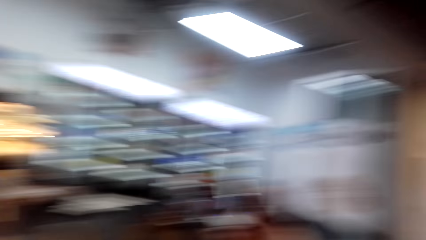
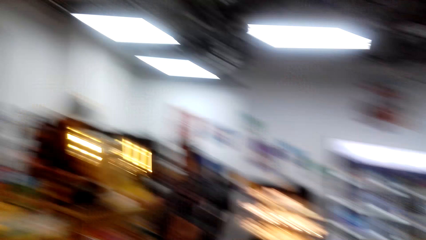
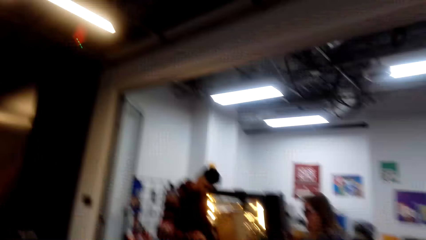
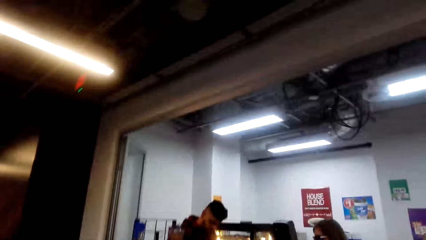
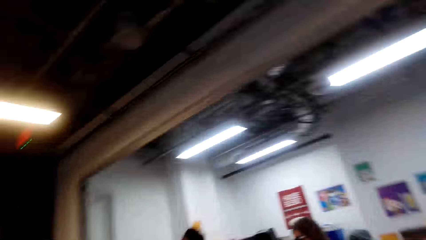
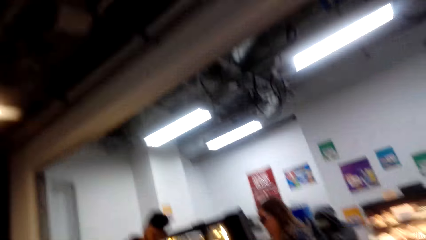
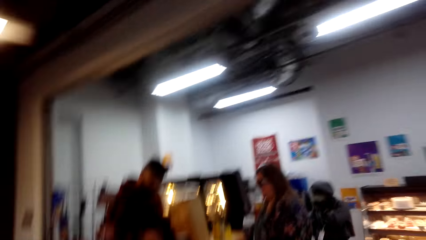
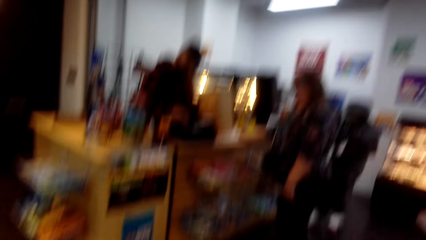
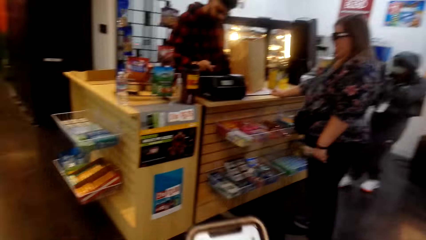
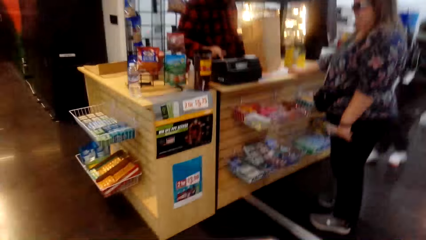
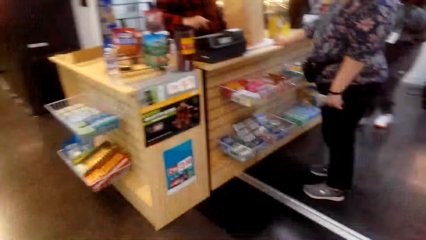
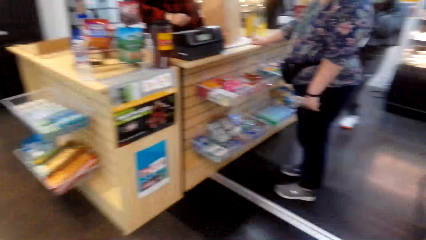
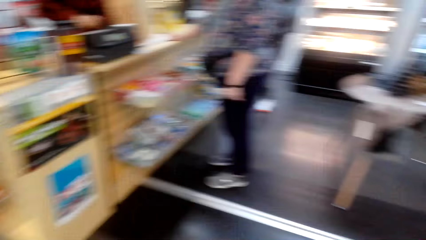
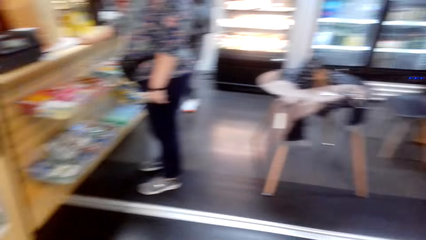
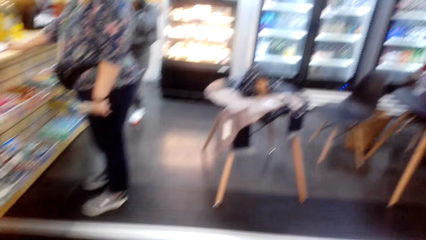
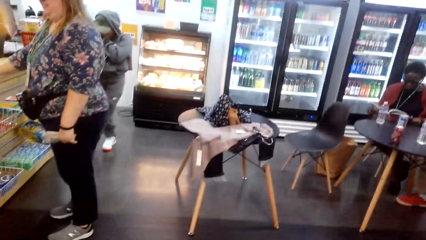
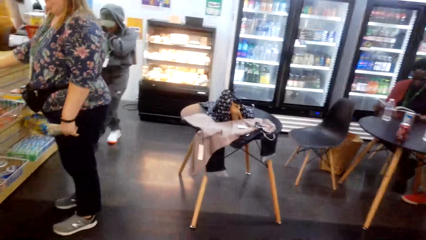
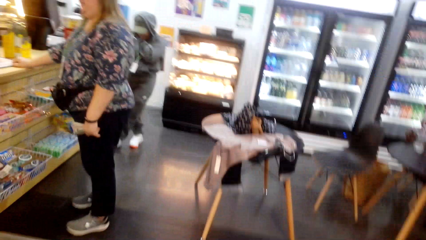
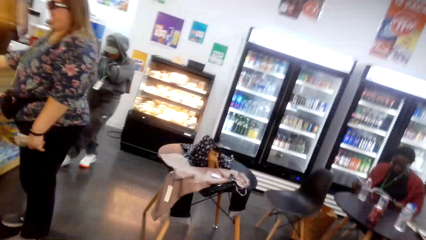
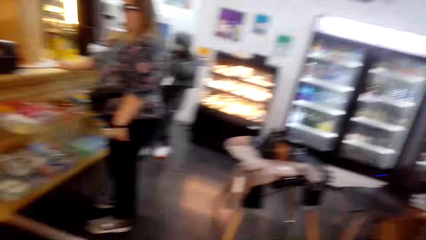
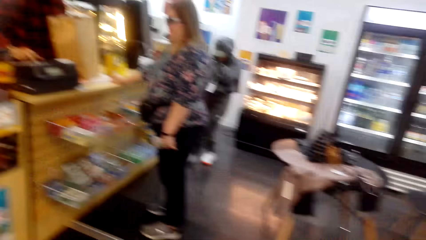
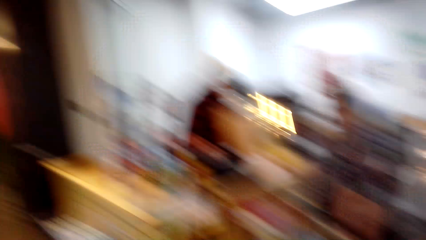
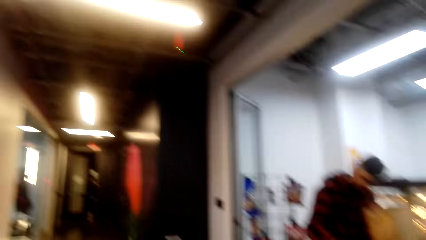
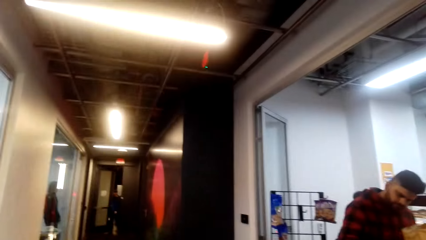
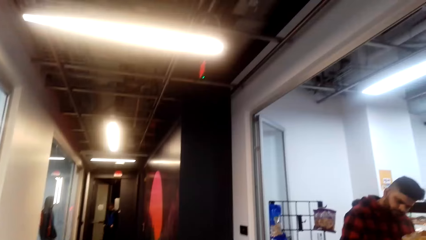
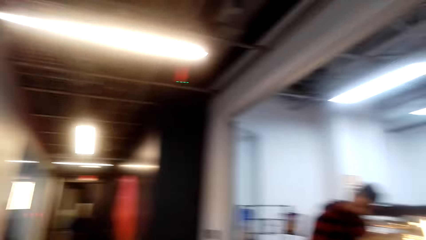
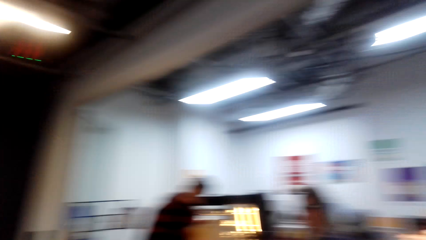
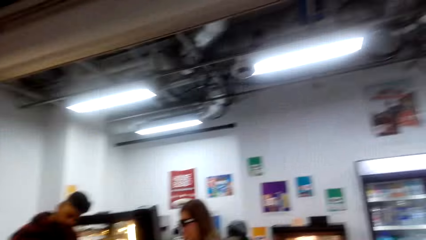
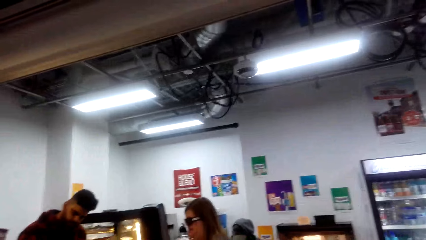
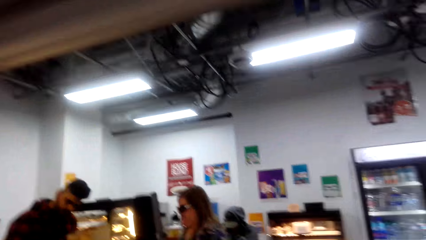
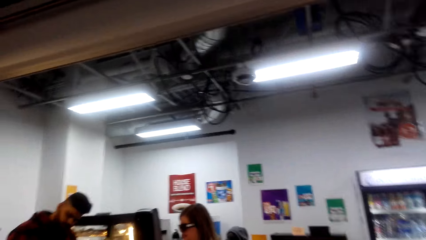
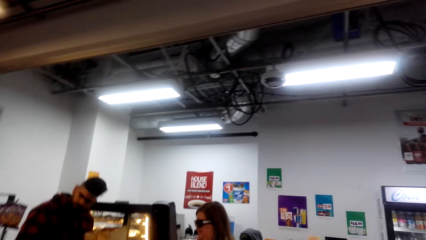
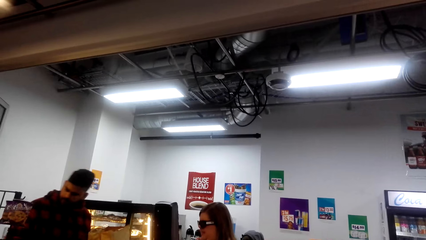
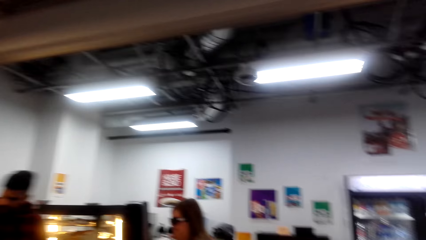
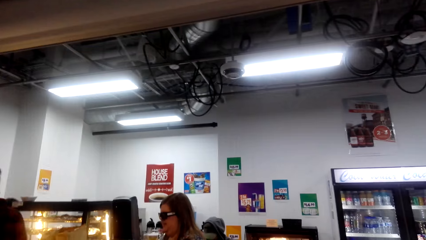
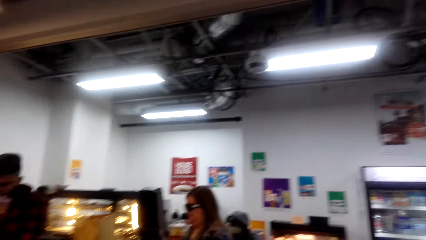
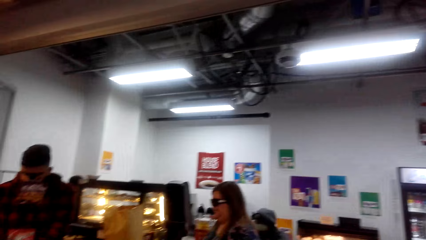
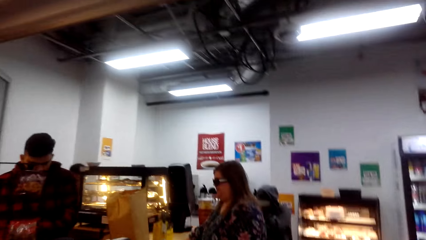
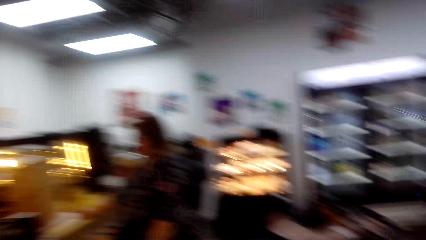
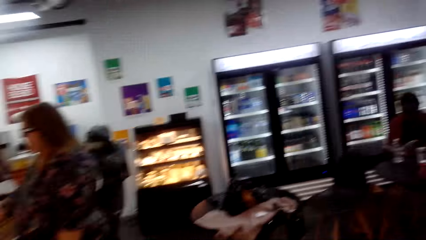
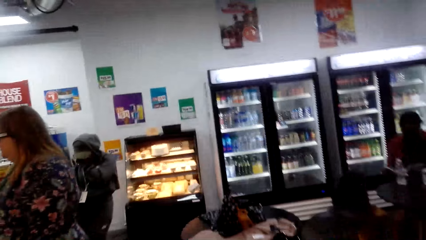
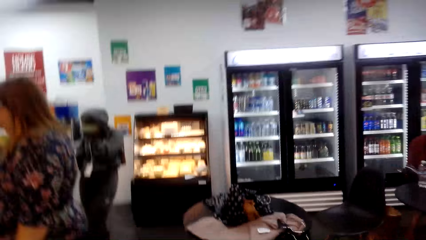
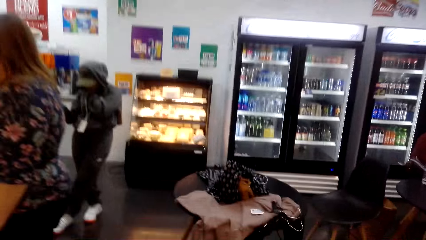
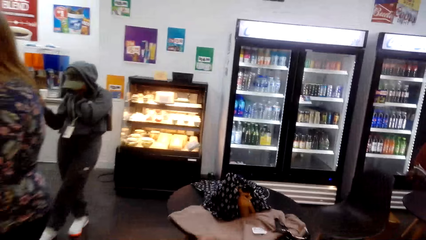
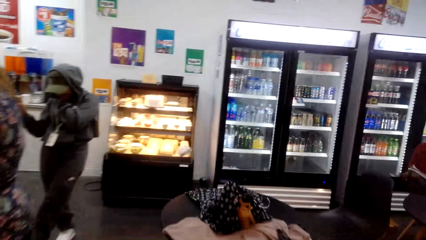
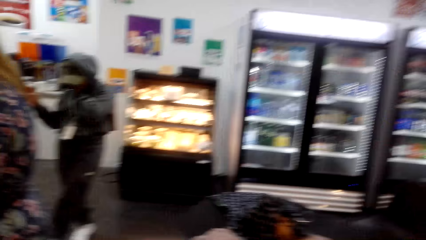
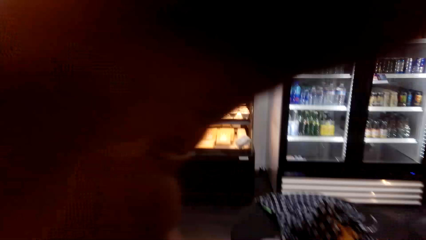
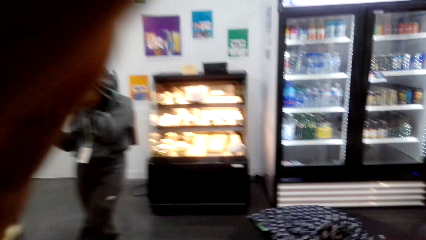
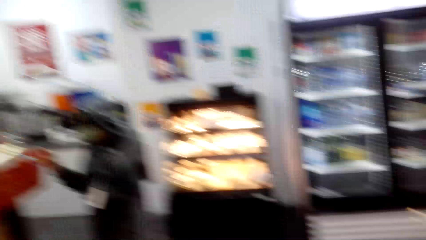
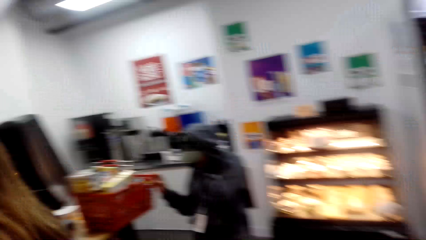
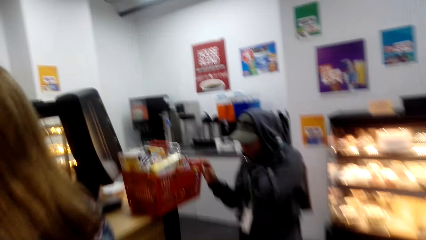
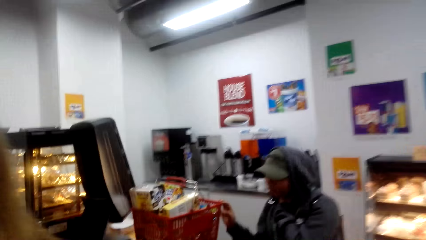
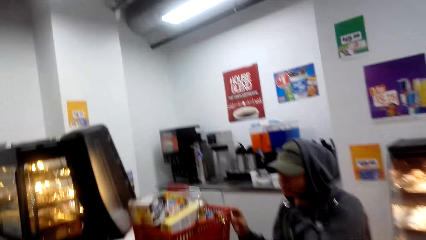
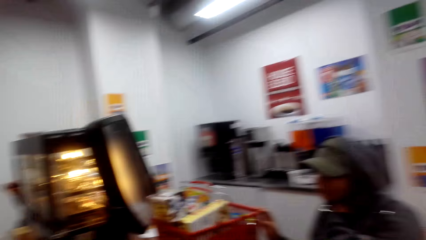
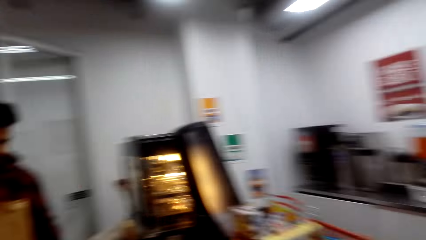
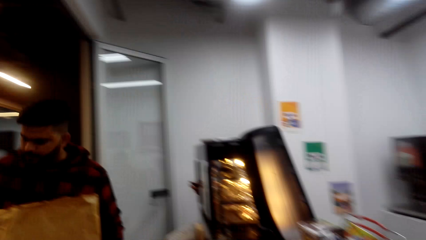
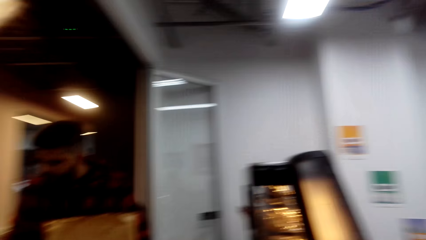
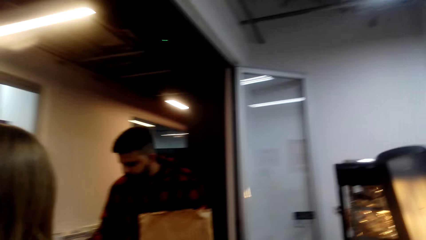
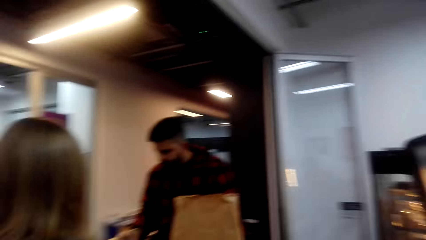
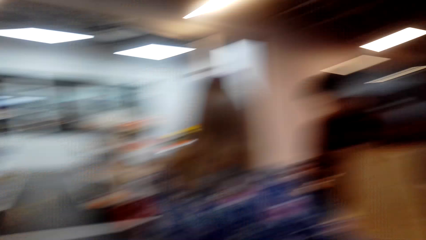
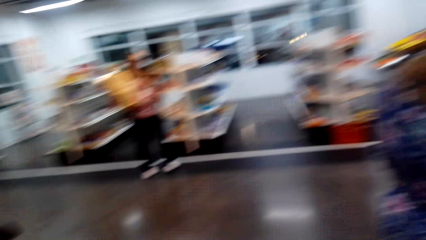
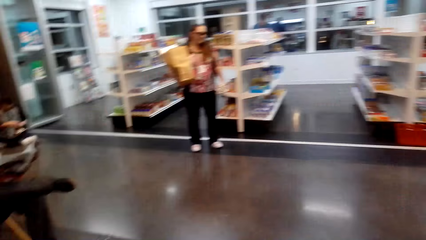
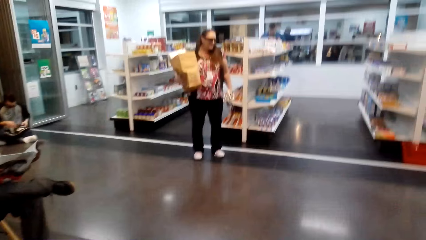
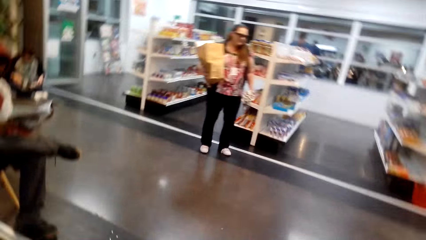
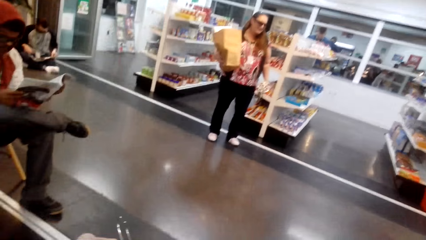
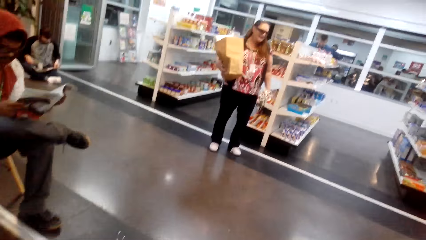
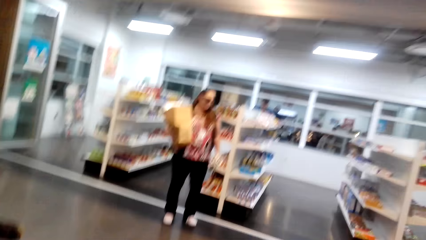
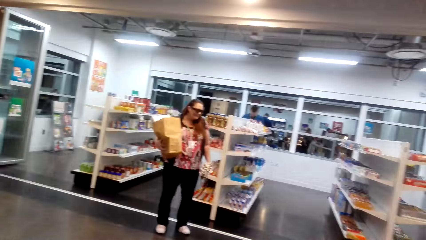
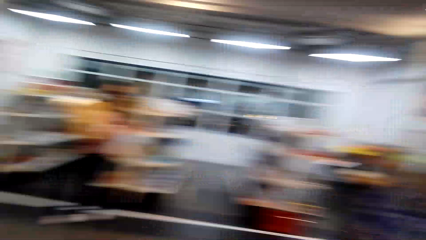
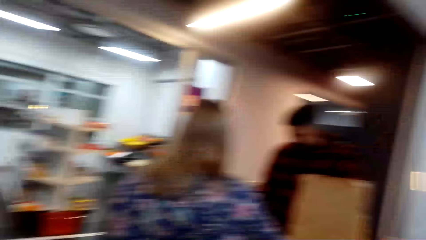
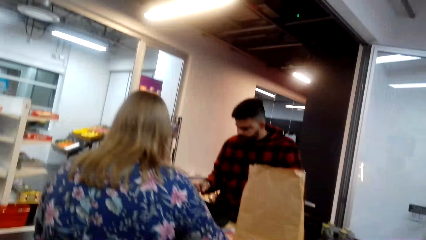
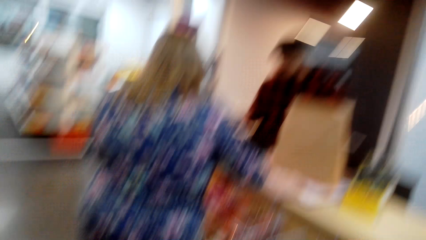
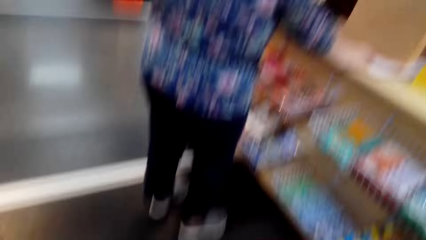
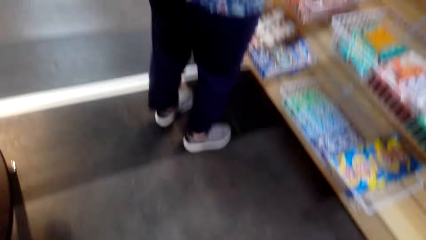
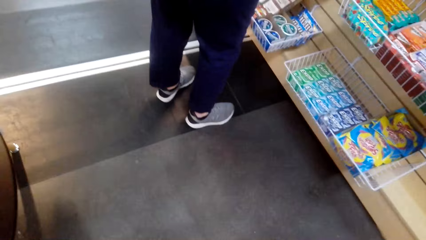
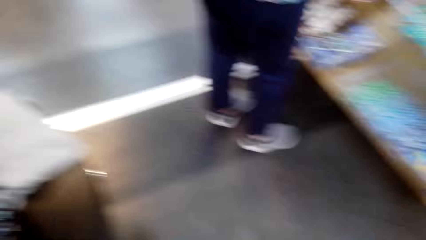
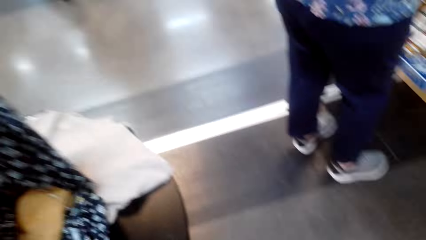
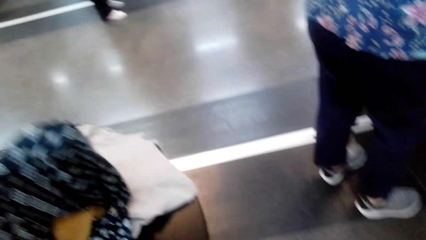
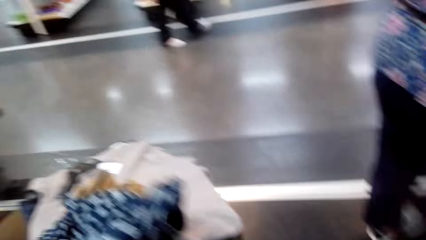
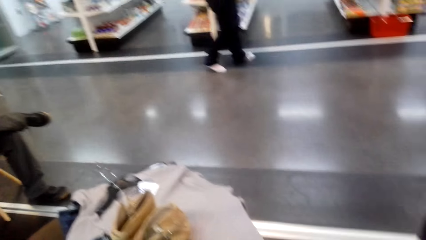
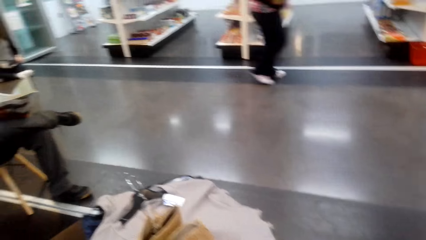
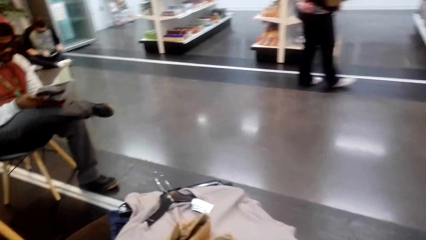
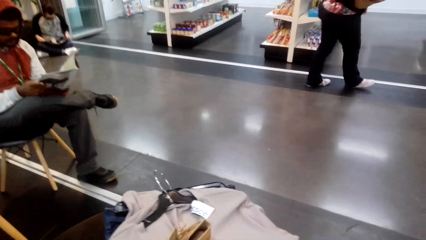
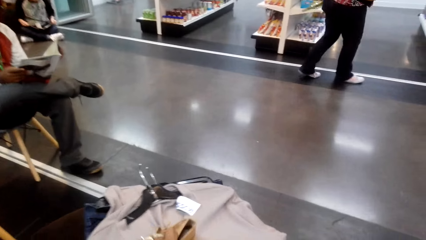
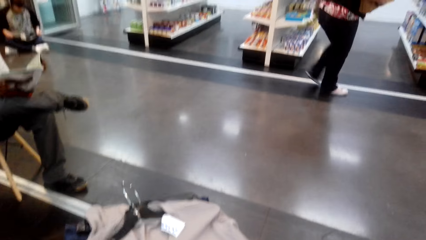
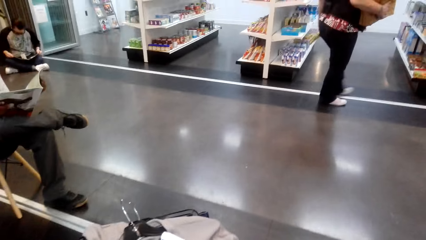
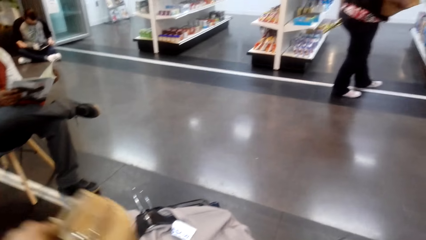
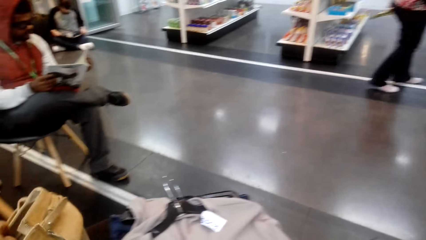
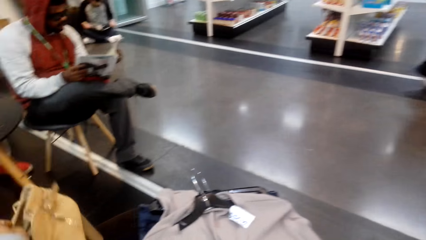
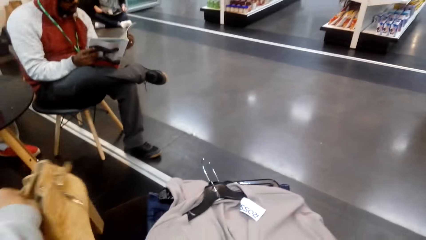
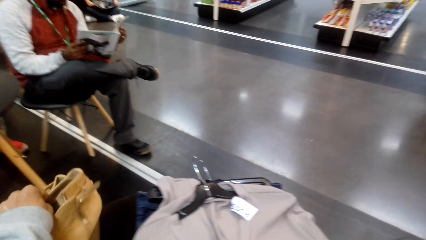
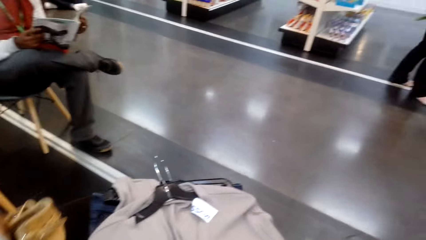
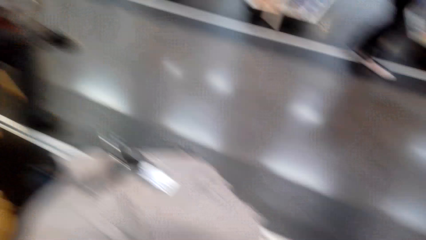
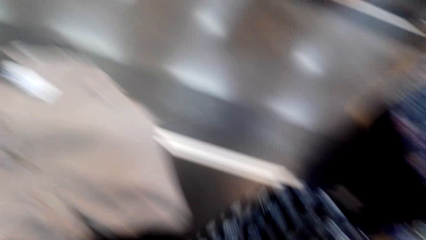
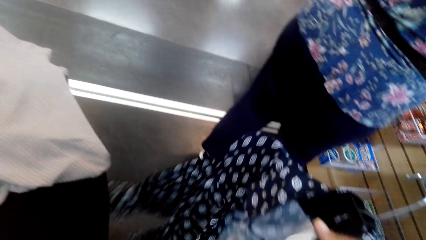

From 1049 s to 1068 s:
The camera wearer checks the phone. They walk around. They pick the clothes from the table. They check the clothes on the table.
